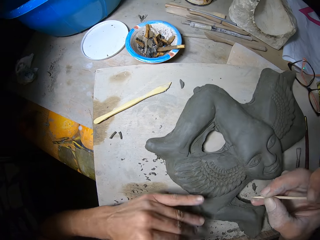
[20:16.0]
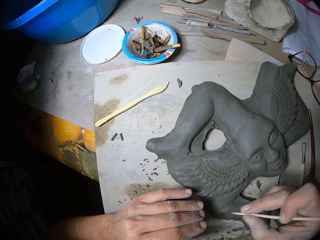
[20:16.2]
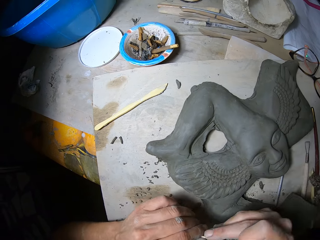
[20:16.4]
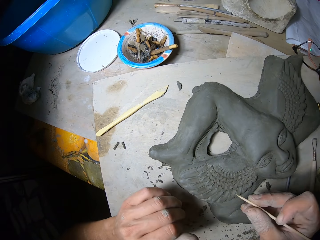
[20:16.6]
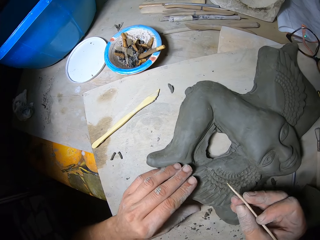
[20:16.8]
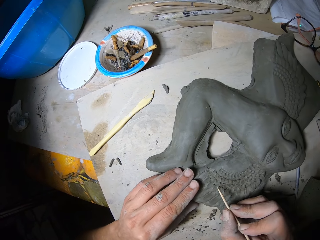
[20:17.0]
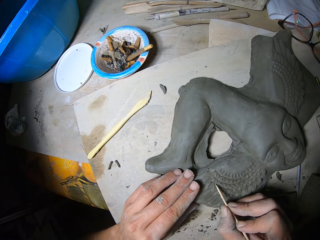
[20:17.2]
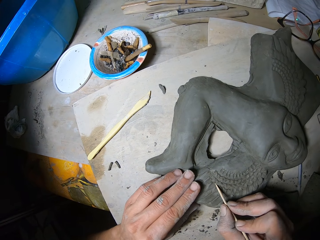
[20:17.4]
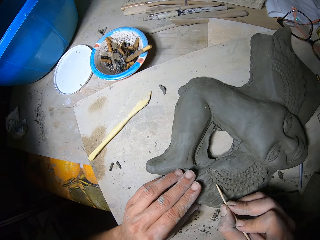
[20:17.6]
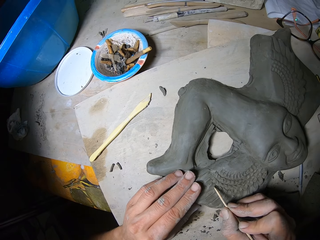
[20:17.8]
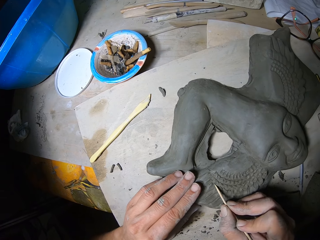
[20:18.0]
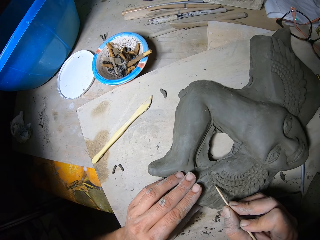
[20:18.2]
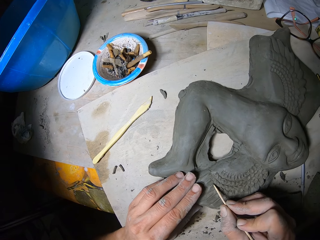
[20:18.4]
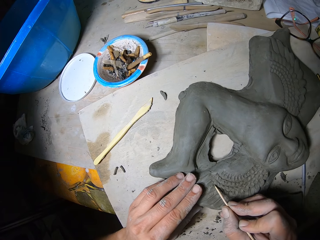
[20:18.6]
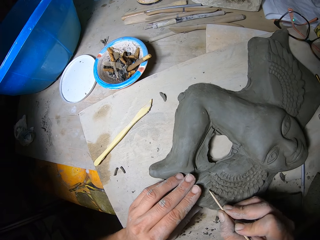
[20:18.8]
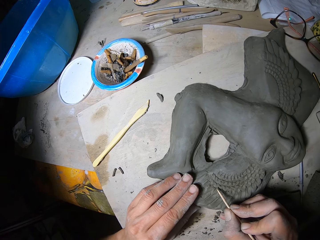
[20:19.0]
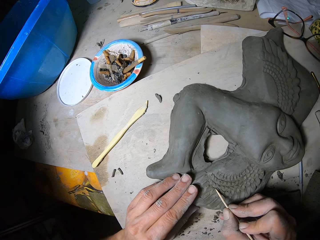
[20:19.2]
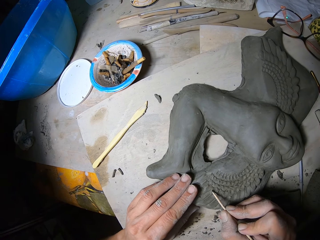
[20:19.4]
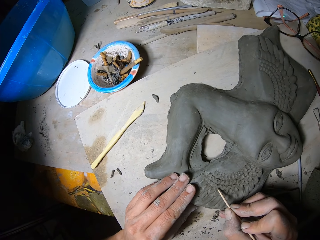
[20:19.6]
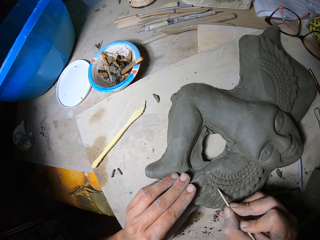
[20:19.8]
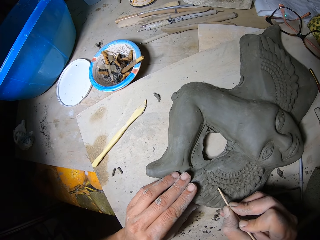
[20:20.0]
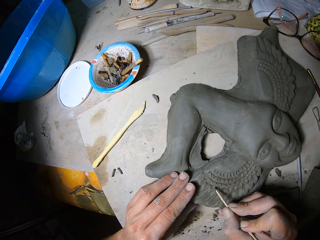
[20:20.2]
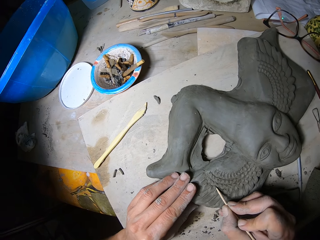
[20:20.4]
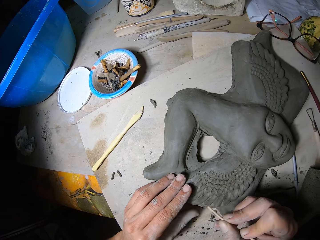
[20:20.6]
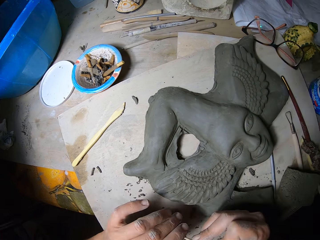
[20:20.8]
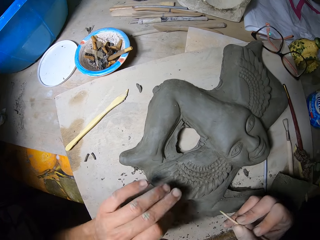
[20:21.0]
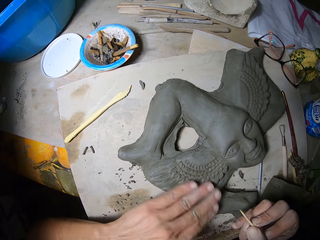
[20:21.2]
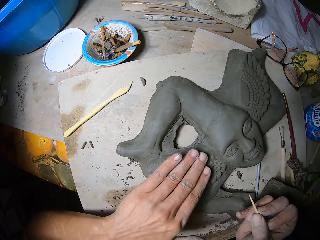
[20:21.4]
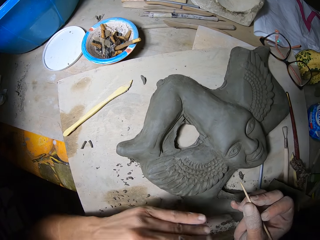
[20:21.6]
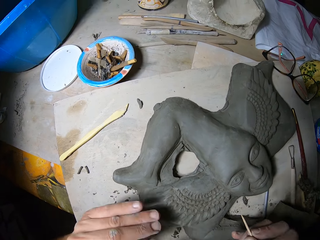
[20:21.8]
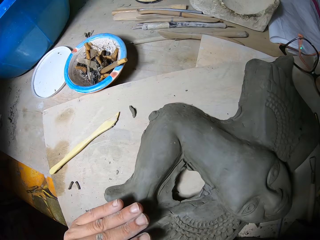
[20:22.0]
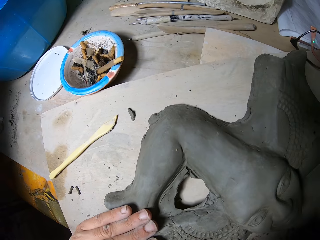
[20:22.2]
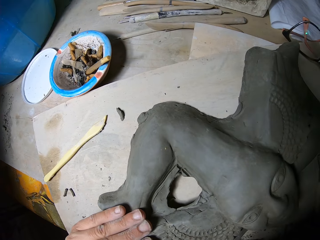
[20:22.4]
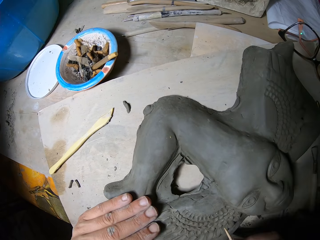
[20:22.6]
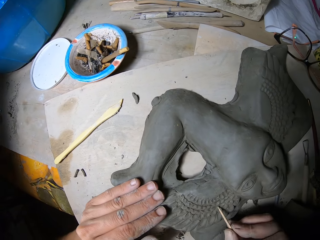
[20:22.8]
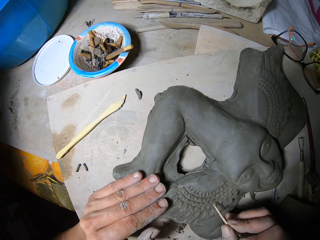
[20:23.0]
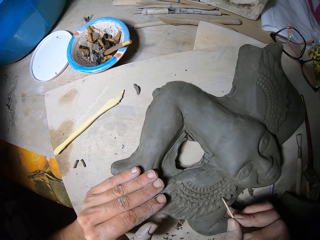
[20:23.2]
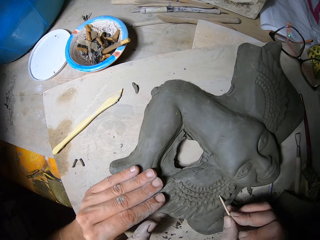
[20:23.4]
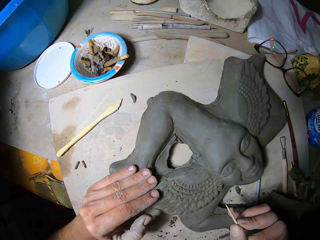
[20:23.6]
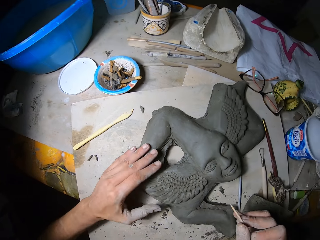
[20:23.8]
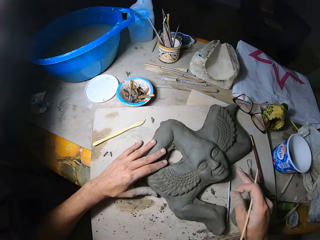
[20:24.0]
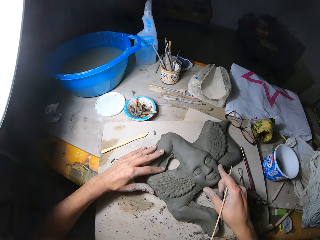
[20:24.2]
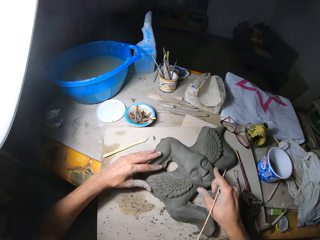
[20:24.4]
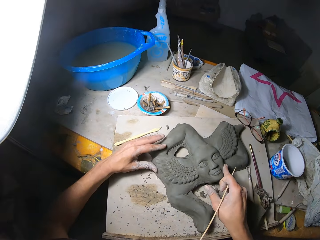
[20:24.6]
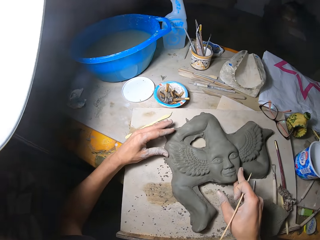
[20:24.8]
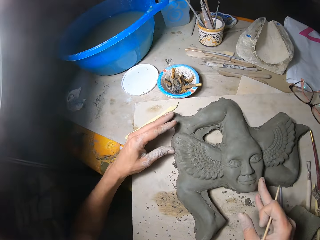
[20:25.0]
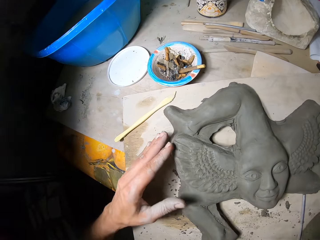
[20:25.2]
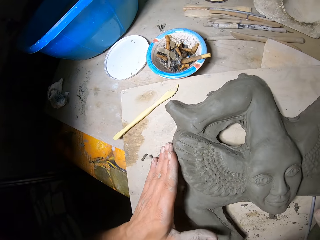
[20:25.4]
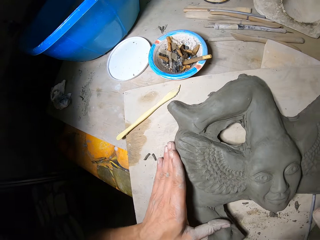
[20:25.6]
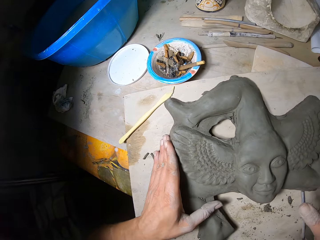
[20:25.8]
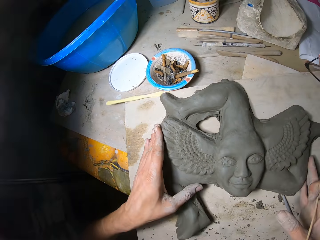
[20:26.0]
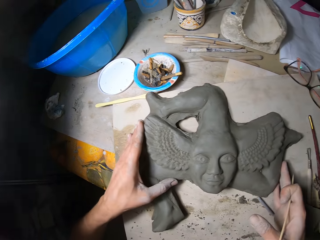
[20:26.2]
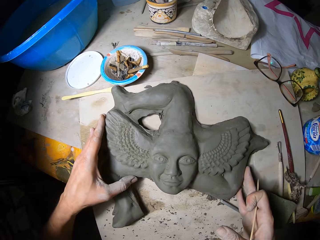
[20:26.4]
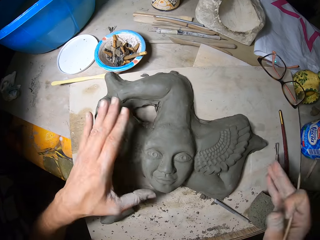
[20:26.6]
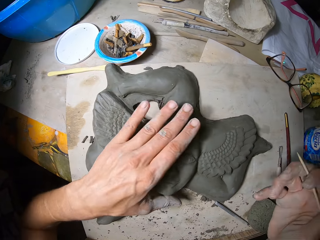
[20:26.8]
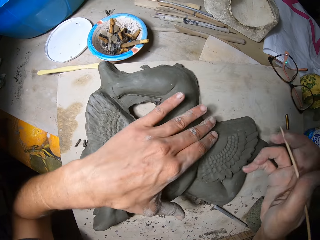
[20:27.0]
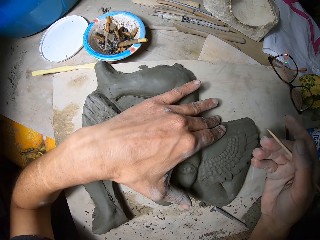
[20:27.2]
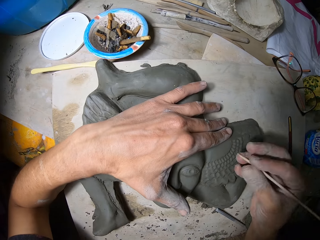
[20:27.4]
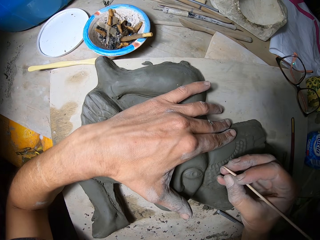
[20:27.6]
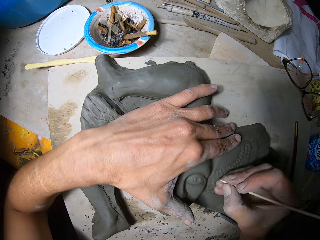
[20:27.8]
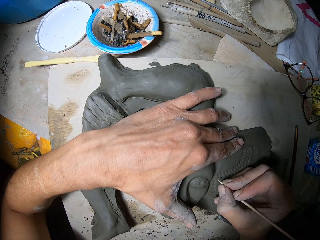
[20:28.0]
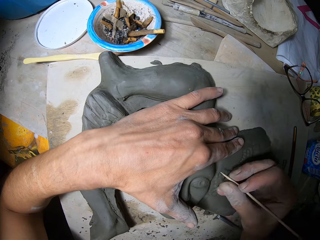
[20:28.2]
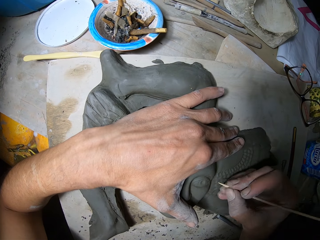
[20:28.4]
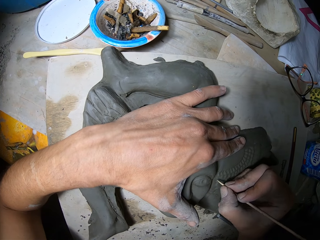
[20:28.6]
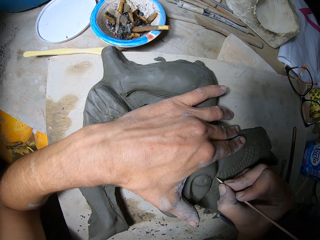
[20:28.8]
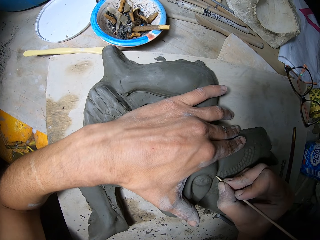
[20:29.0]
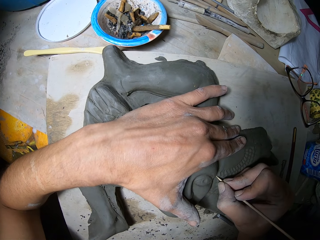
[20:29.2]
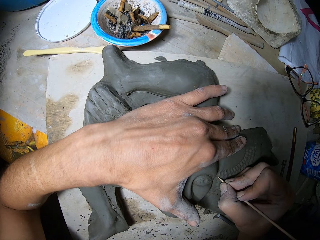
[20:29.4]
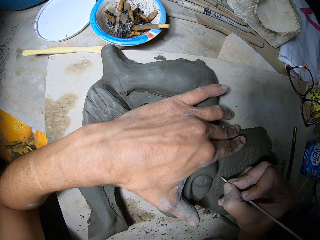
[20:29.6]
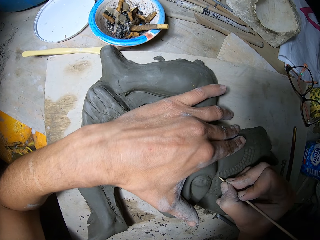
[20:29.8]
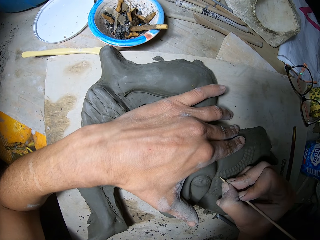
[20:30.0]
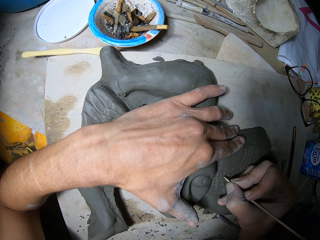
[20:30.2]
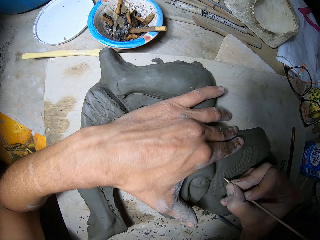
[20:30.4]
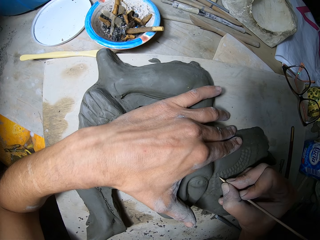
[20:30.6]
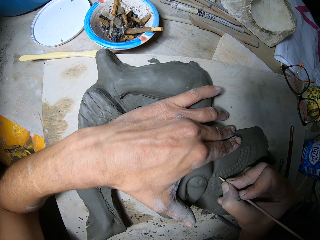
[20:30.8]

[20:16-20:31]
The camera wearer wipes the clay figure or modelling clay with his left hand. He wipes the tip of the needle tool or wooden tool in his right hand with his left hand. He moves both hands. He holds the clay figure with his left hand. He sculpts the clay figure with the needle tool in his right hand. He draws on the modelling clay with the wooden tool. He wipes the tip of the needle tool in his right hand with his left hand. He wipes the clay figure with his left hand. He blows the modelling clay. He draws on the modelling clay with the wooden tool. He adjusts the clay figure on the worktable with both his hands. He pushes the modelling clay. He moves both hands. He holds the clay figure with his left hand. He moves the wooden tool. He sculpts the clay figure with the needle tool in his right hand. He draws on the modelling clay with the wooden tool.

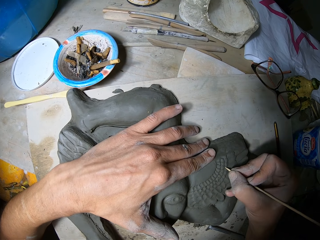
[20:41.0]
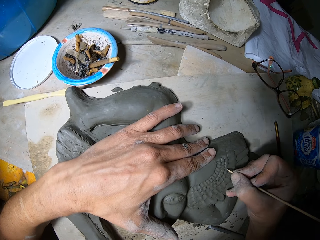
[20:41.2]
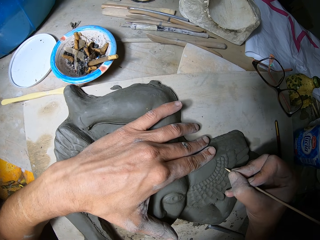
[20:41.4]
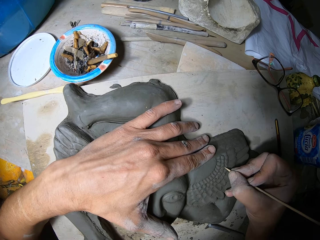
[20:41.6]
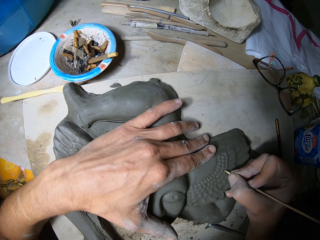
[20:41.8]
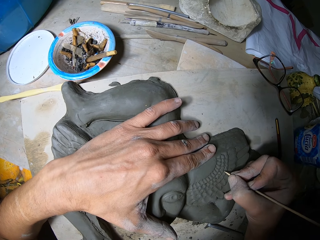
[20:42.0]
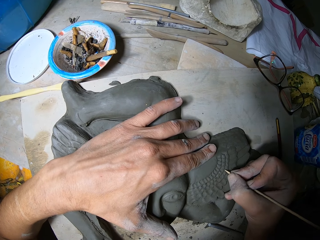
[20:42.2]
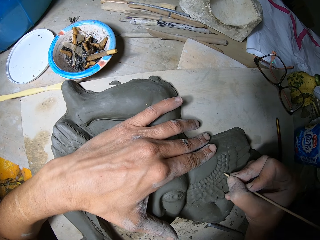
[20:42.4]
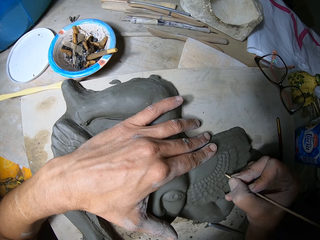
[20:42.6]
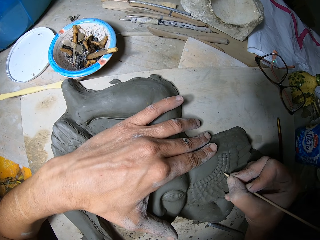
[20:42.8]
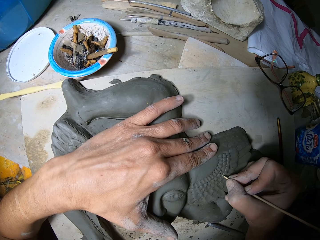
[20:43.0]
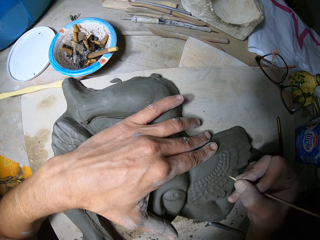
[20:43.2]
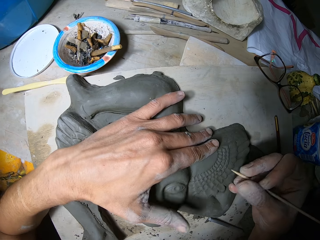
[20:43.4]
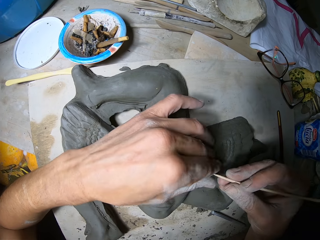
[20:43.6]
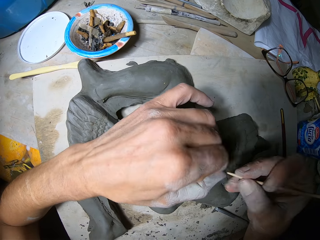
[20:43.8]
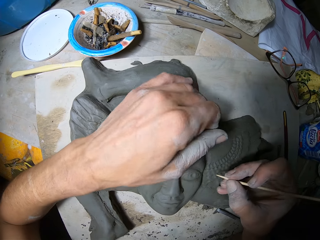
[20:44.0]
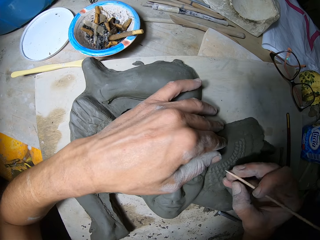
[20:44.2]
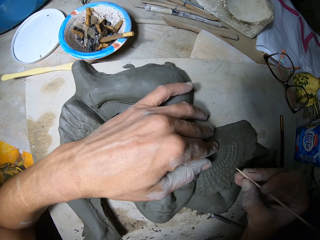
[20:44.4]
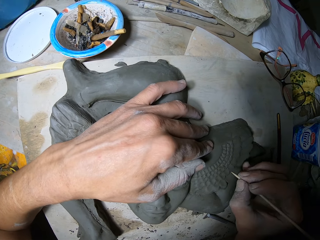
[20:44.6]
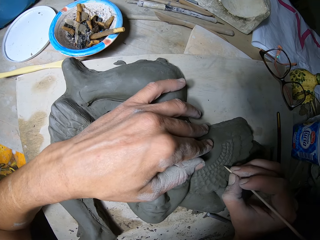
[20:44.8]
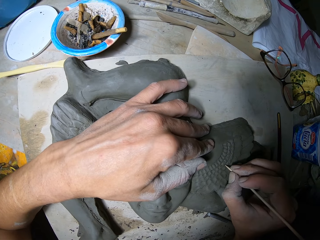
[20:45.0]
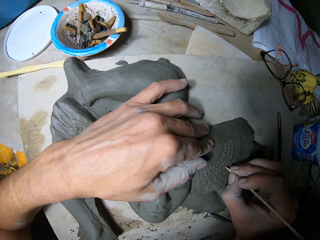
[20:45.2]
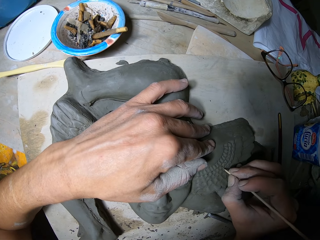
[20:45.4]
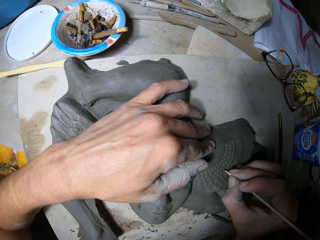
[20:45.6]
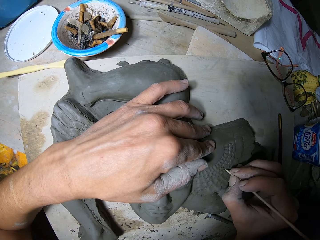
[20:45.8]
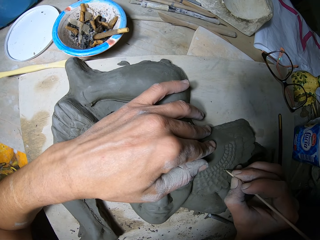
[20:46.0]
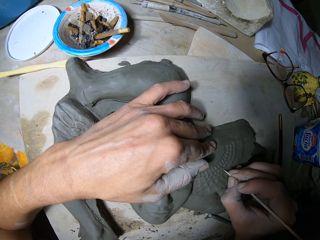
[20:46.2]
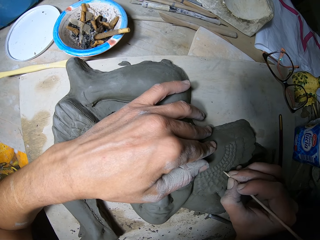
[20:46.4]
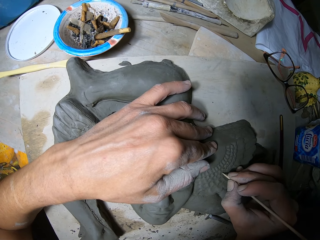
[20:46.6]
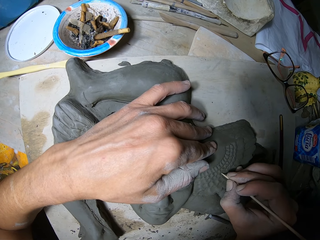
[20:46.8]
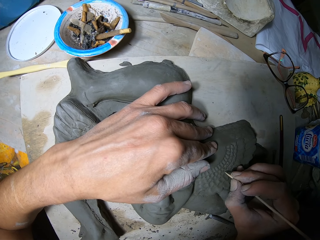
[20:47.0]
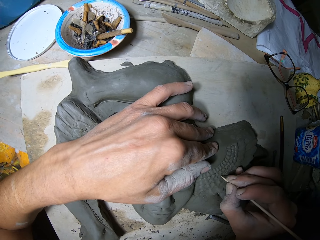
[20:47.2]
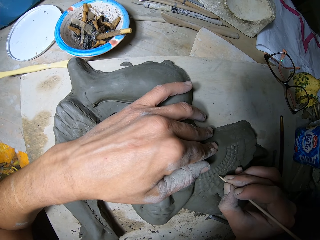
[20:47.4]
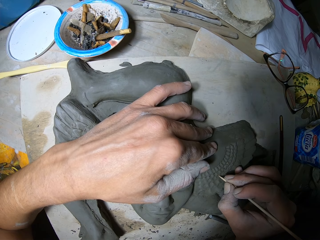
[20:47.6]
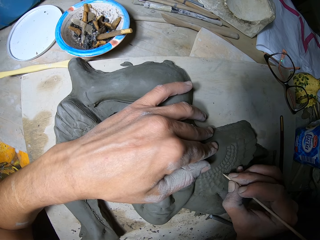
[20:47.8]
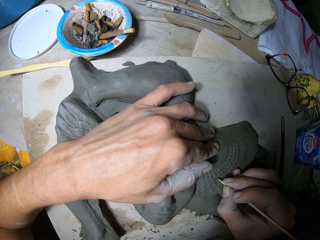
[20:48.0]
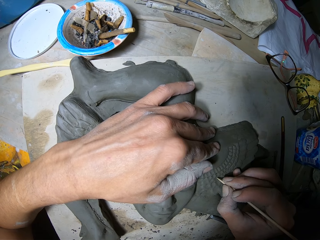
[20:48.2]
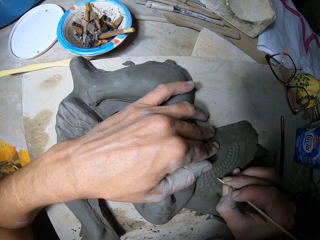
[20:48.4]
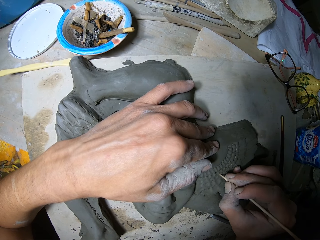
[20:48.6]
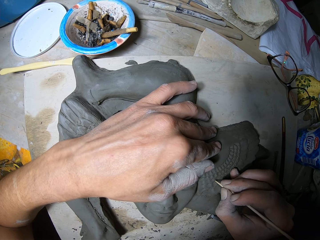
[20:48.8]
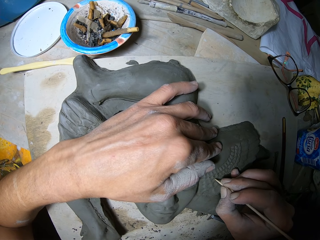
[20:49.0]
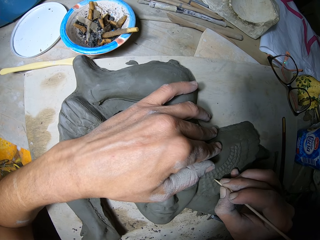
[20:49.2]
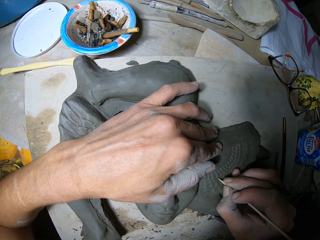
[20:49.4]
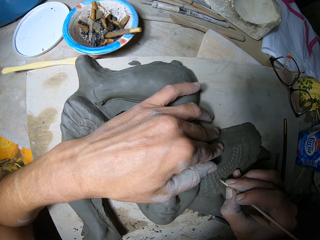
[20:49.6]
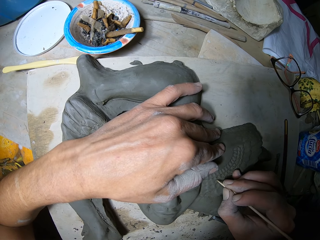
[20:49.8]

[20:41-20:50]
The camera wearer wipes the tip of the needle tool or wooden tool in his right hand with his left hand. He holds the clay figure with his left hand. He moves both hands. He sculpts the clay figure with the needle tool in his right hand. He draws on the modelling clay with the wooden tool.
